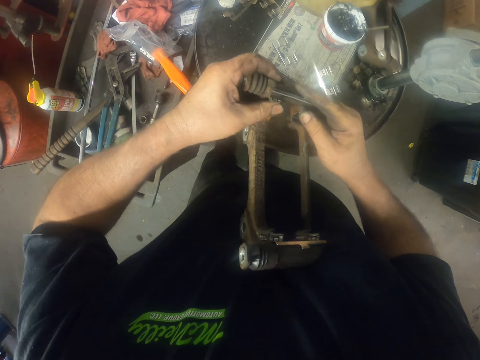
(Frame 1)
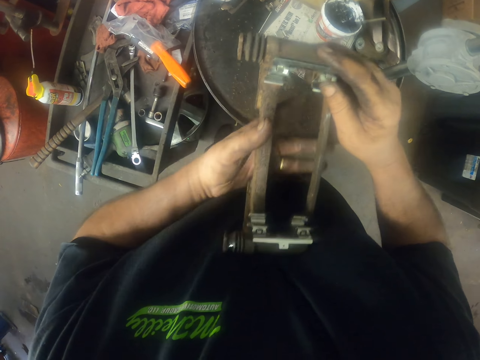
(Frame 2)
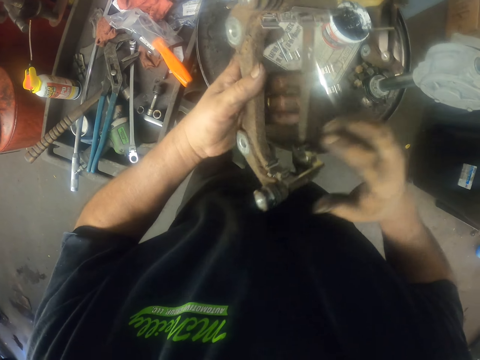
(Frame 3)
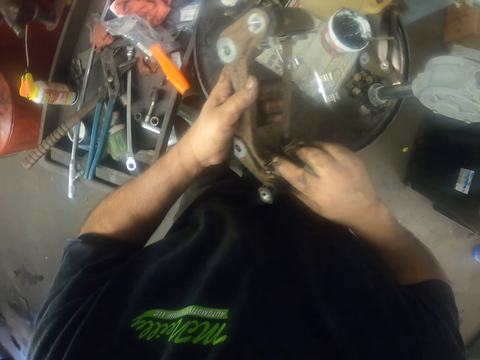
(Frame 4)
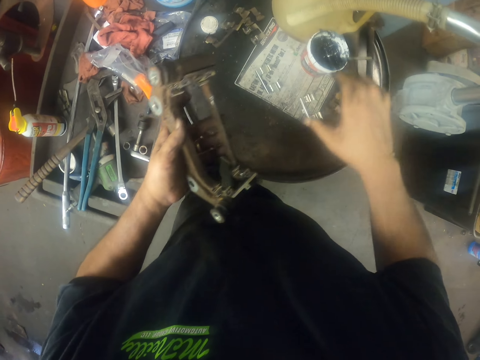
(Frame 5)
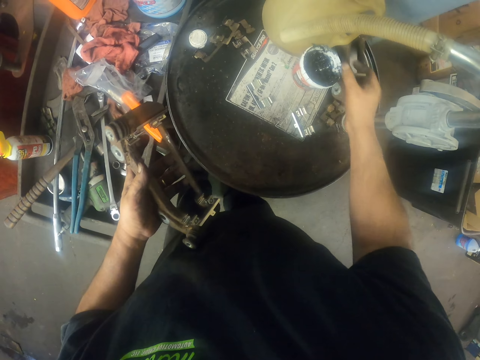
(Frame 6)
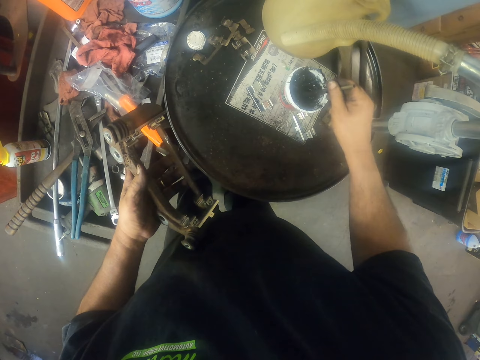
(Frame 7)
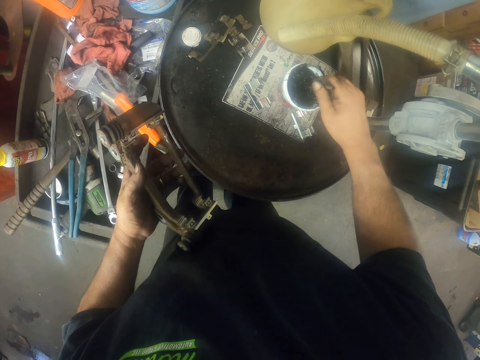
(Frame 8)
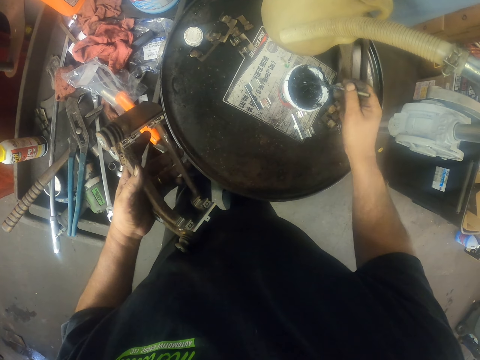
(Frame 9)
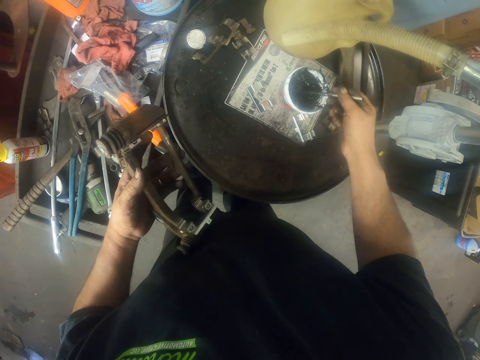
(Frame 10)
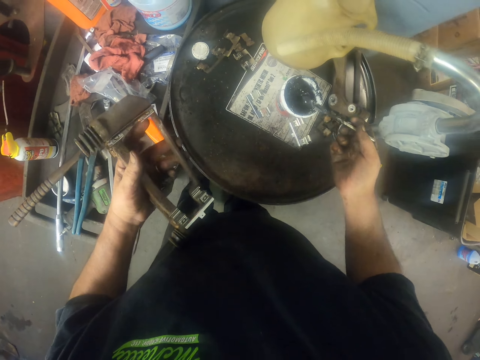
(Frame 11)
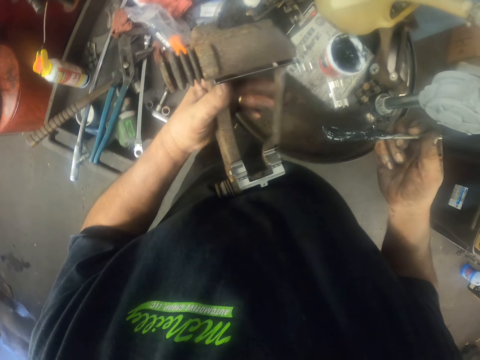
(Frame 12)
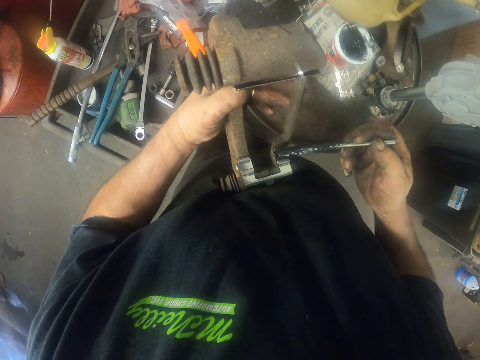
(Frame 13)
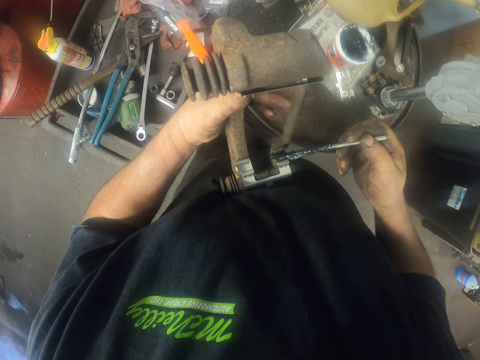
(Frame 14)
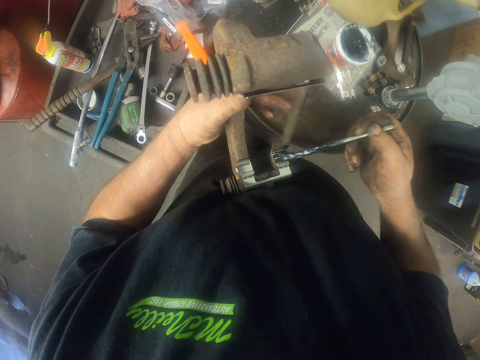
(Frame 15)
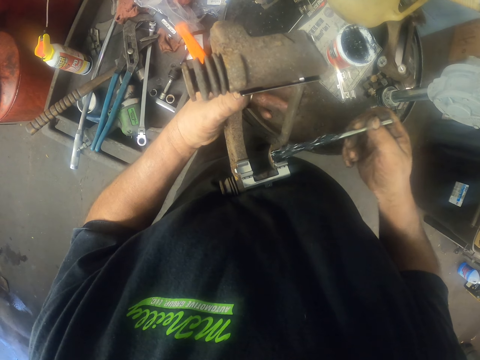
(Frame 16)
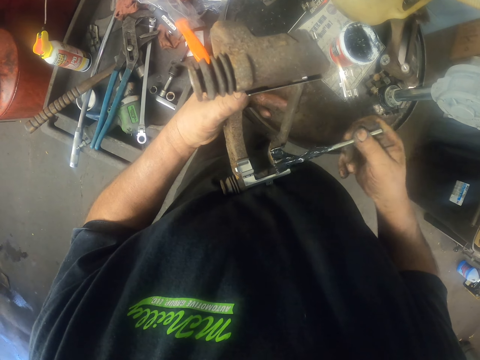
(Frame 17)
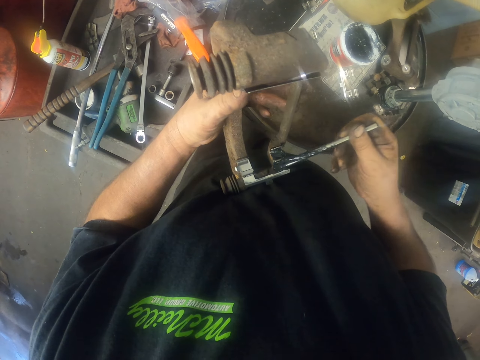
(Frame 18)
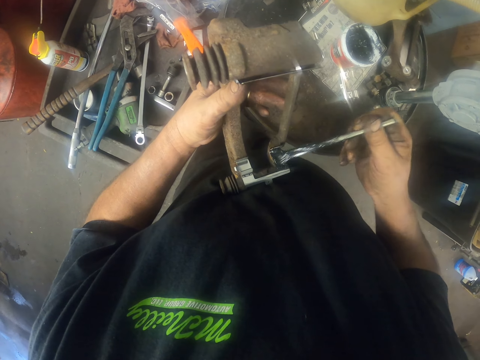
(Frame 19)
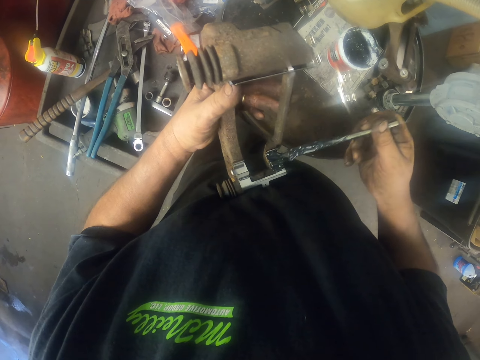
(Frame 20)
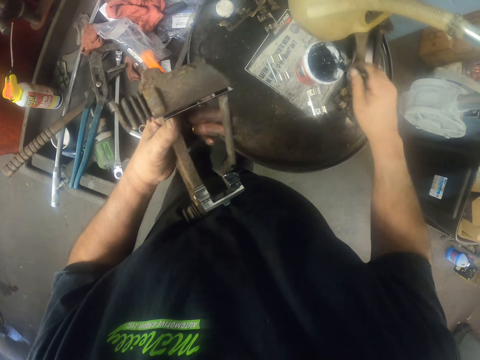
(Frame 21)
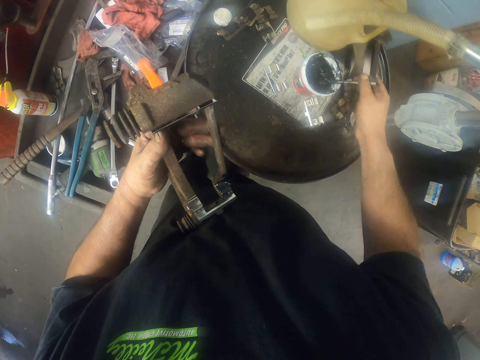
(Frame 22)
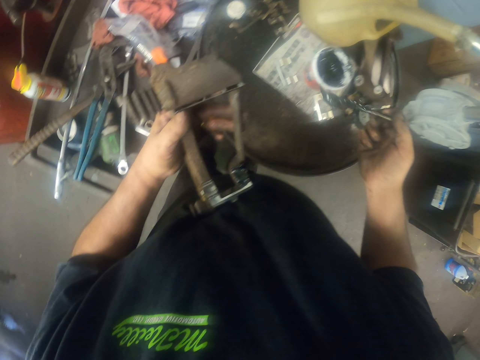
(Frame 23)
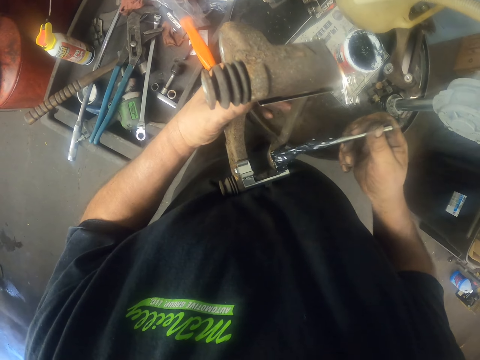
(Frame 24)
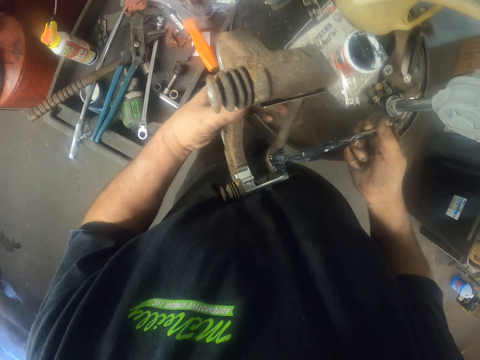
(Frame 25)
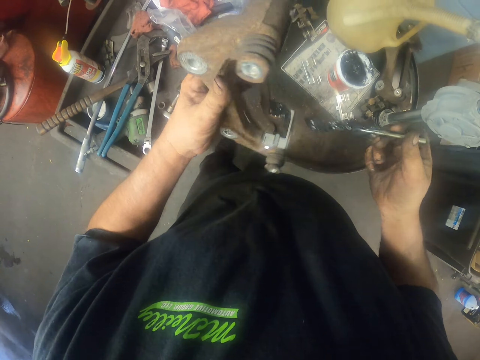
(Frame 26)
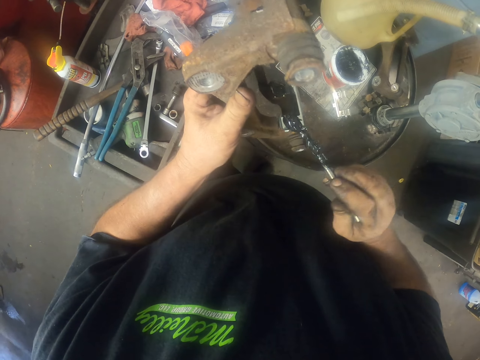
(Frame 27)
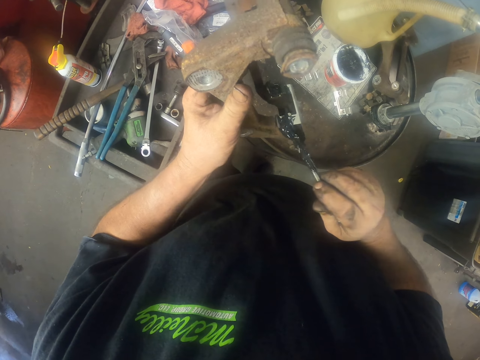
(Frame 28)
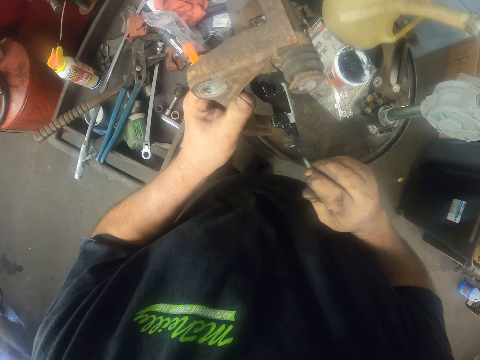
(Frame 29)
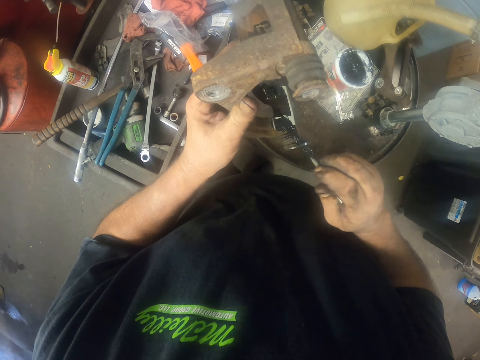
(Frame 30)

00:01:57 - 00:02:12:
The camera wearer picks up a brush. They pick up grease. They apply oil or grease on the pad clip or brake caliper. They dip the brush in the oil. They apply oil on the pad clip.

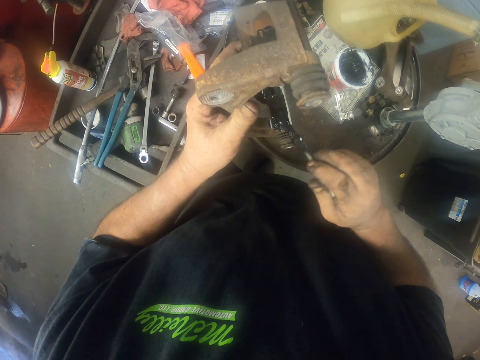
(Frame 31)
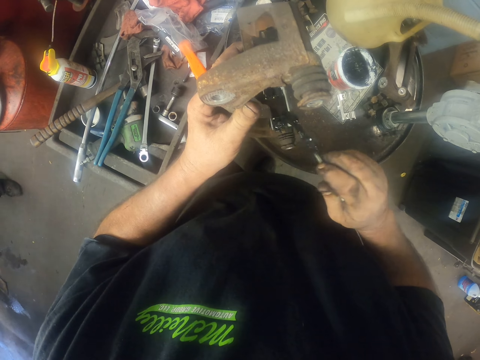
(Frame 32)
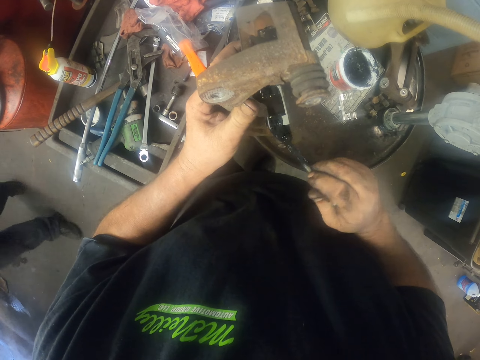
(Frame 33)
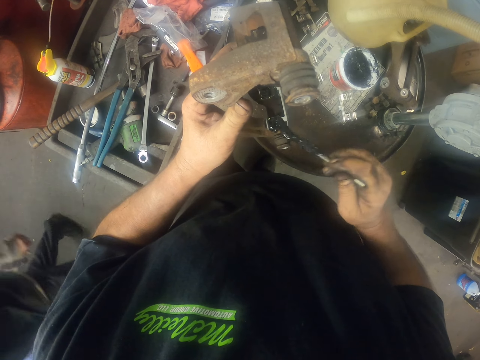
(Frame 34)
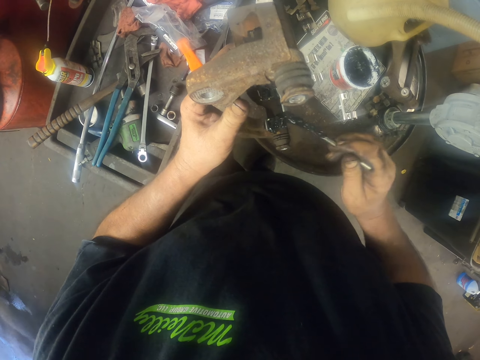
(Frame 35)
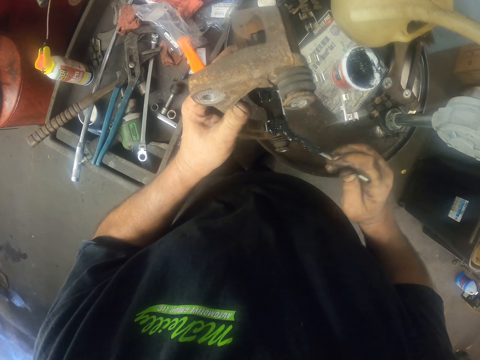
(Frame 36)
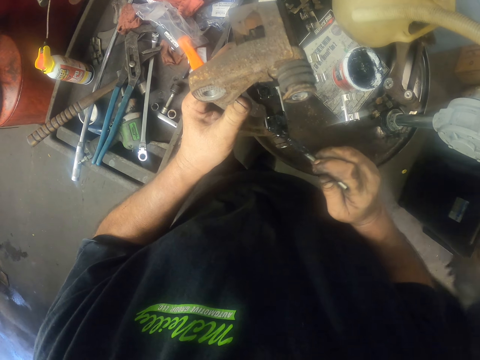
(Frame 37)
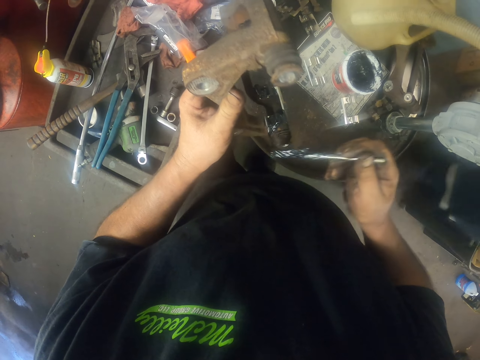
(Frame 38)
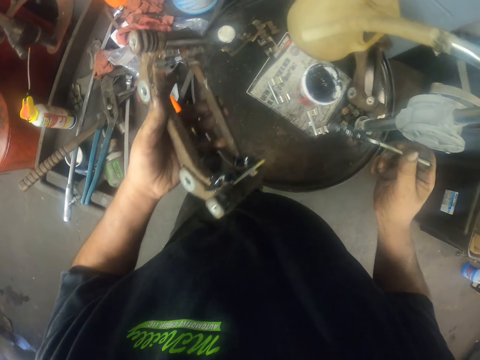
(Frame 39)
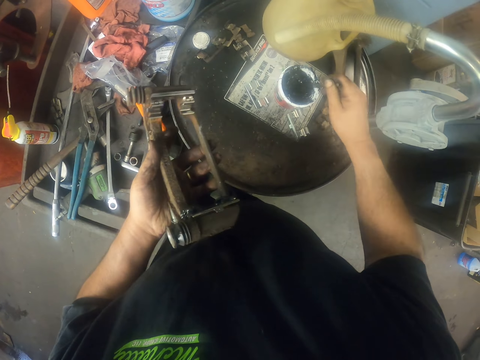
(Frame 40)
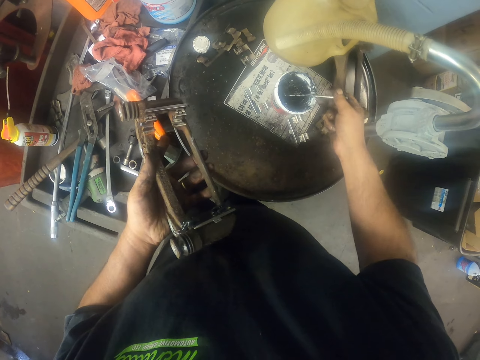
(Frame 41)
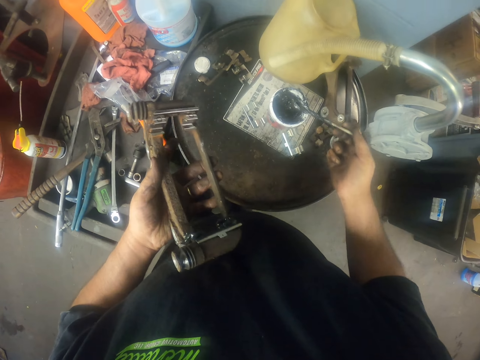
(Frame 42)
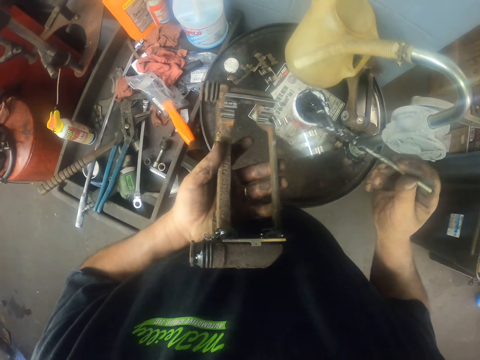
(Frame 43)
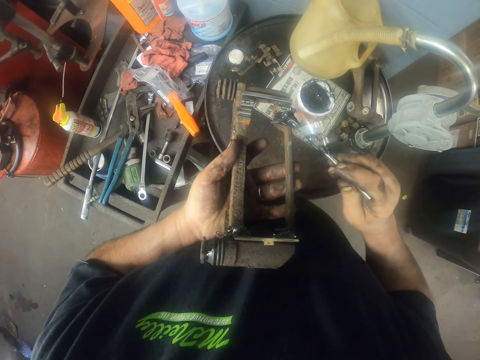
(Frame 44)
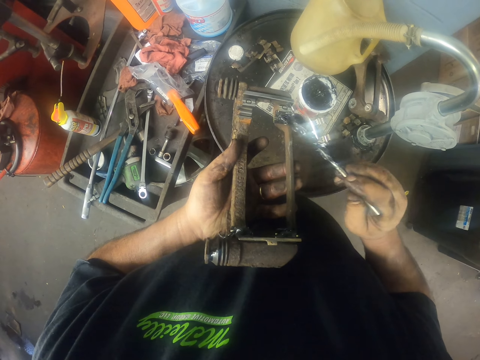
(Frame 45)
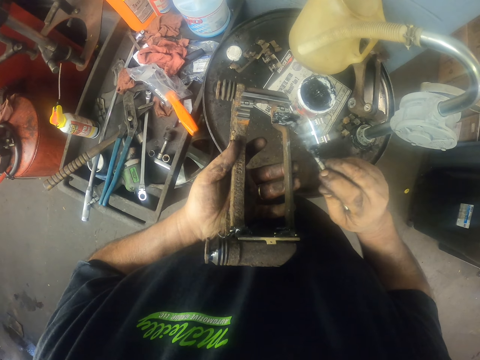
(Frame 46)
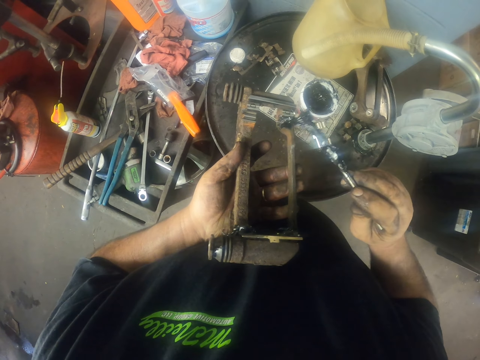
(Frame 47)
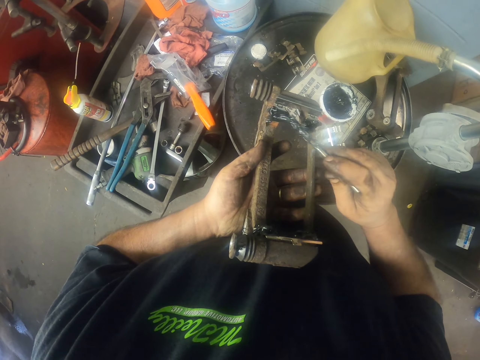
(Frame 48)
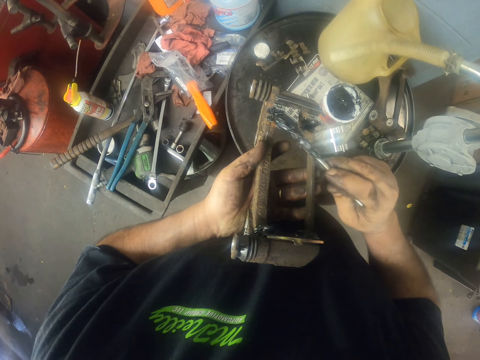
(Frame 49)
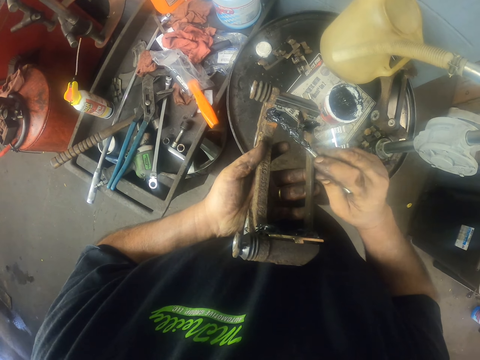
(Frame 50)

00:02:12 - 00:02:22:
The camera wearer dips the brush in the oil. They apply oil on the pad clip.

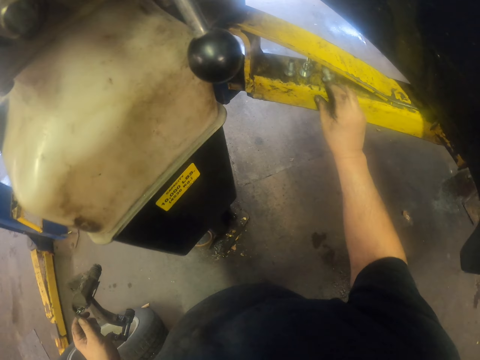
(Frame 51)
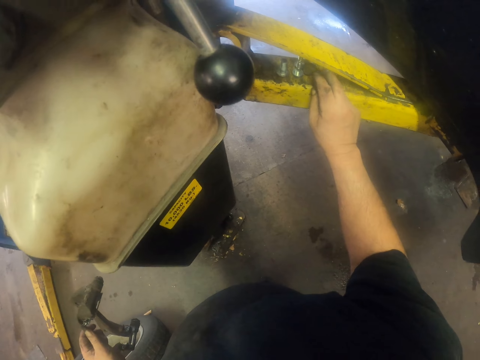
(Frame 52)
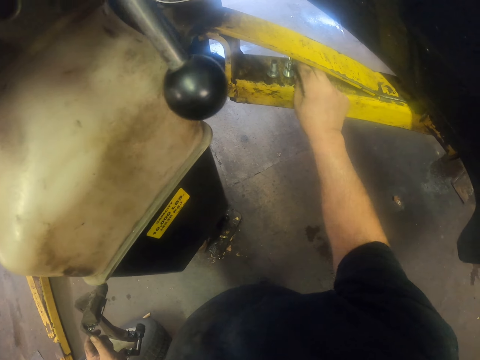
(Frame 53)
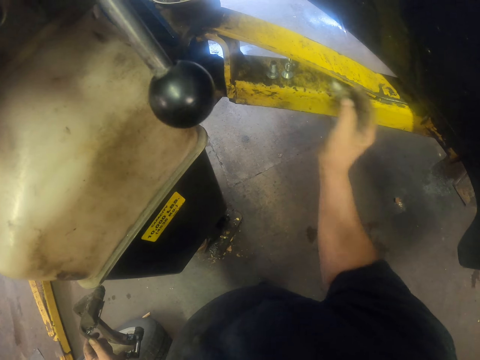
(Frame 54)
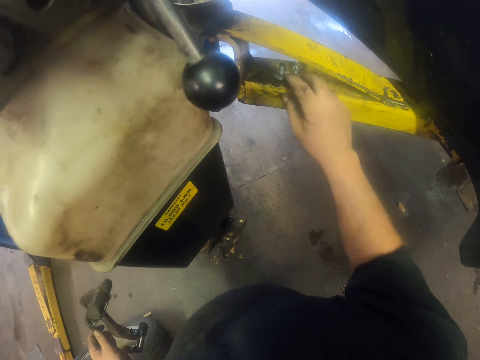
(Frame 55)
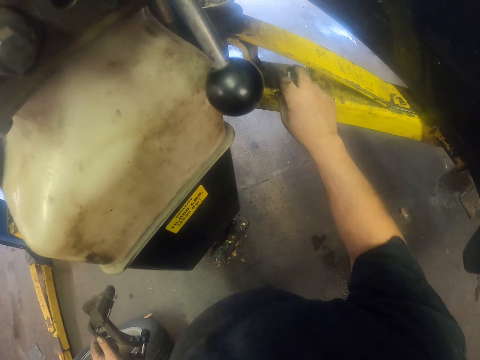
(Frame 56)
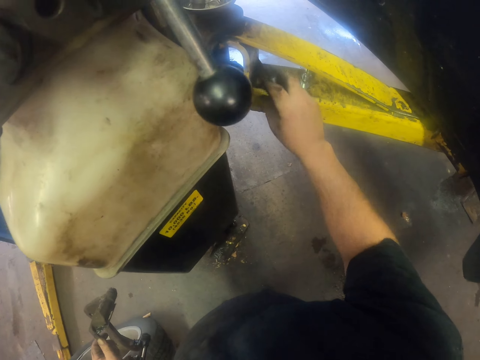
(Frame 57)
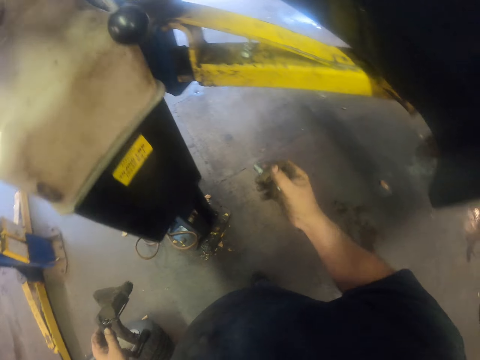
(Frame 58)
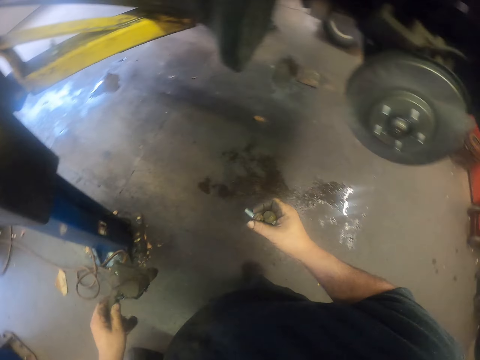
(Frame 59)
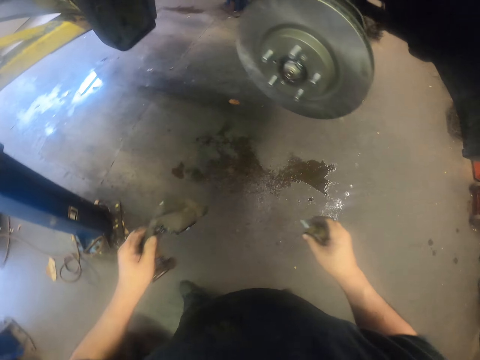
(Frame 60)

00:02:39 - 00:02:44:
The camera wearer picks up bolts or a nut.
